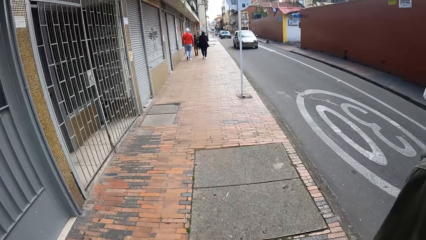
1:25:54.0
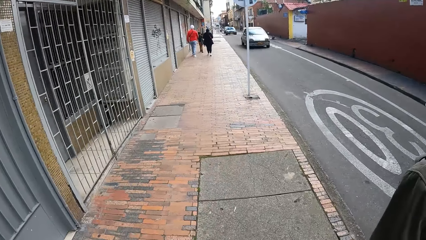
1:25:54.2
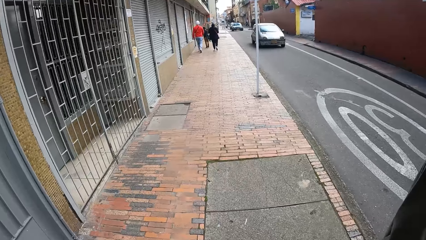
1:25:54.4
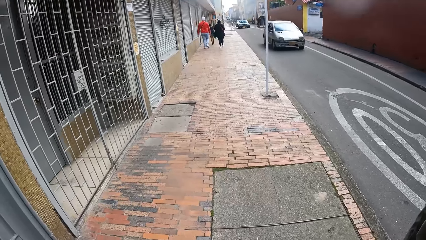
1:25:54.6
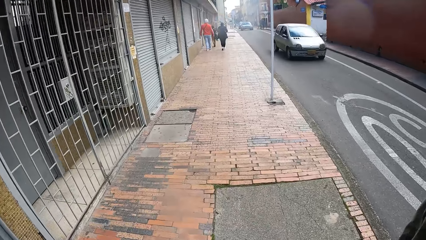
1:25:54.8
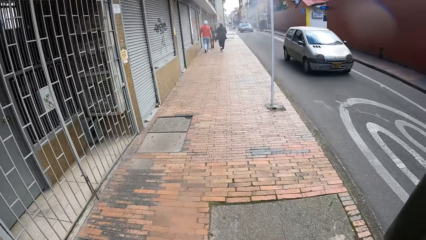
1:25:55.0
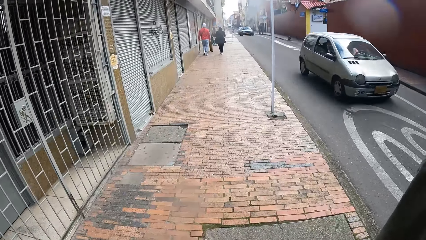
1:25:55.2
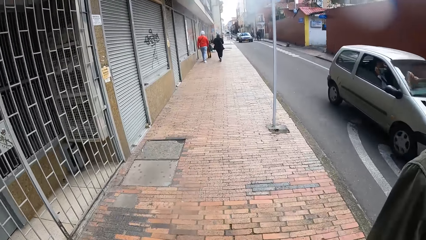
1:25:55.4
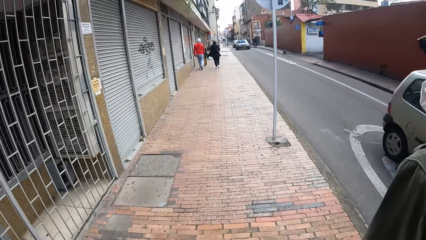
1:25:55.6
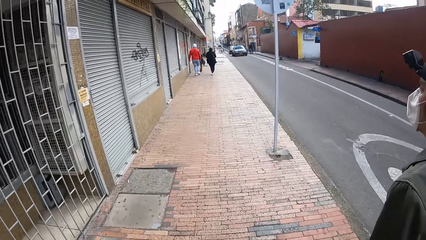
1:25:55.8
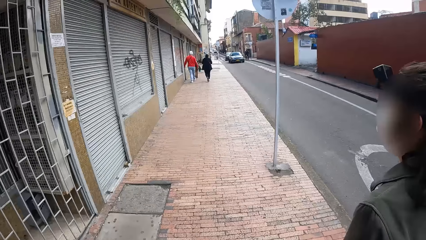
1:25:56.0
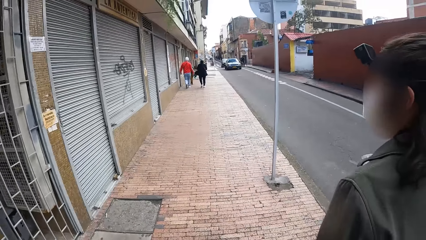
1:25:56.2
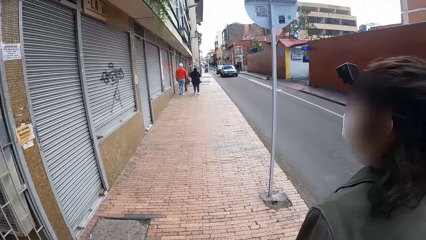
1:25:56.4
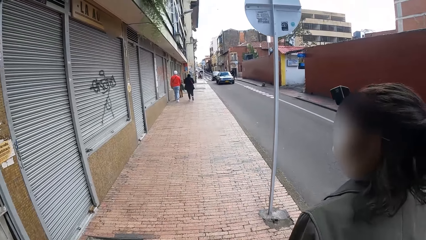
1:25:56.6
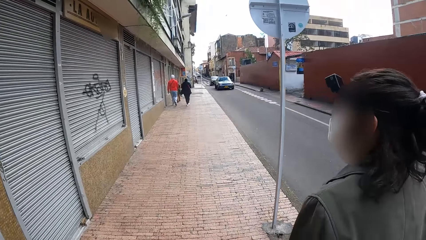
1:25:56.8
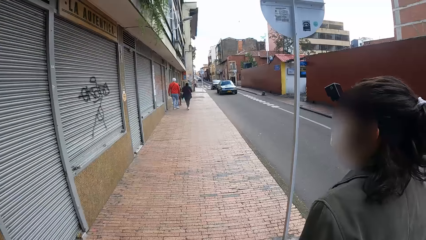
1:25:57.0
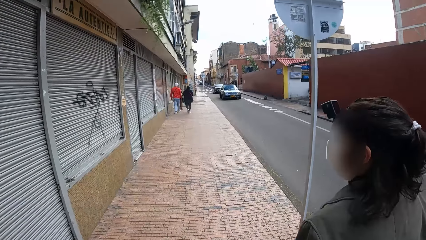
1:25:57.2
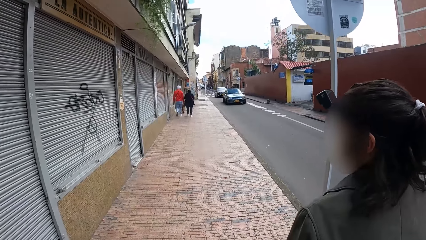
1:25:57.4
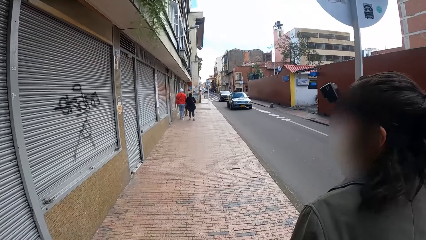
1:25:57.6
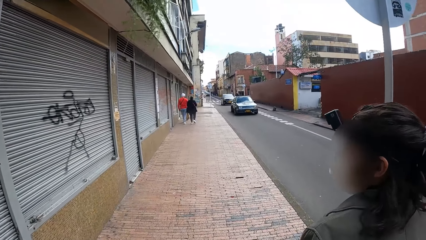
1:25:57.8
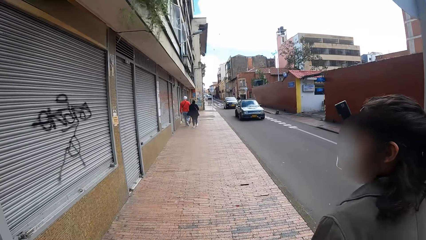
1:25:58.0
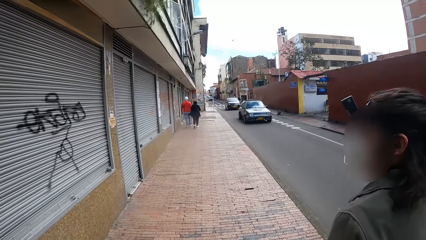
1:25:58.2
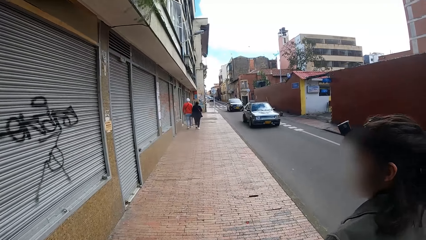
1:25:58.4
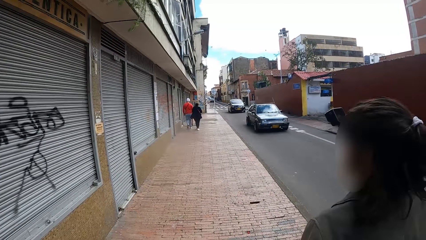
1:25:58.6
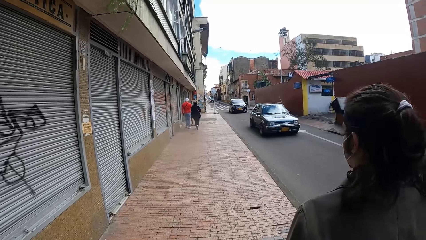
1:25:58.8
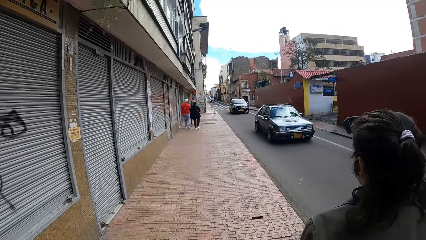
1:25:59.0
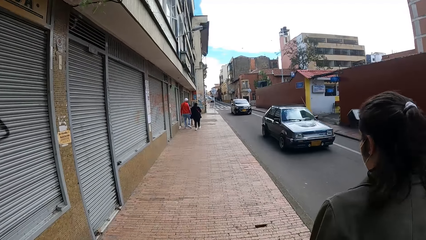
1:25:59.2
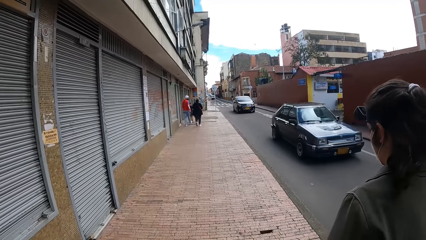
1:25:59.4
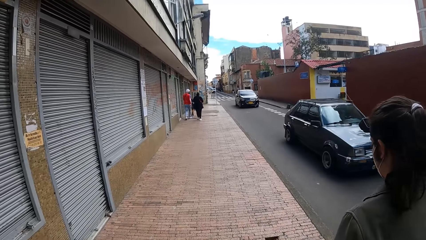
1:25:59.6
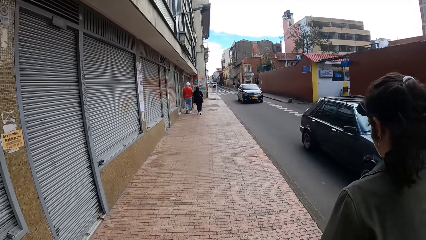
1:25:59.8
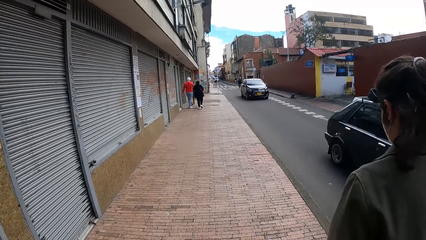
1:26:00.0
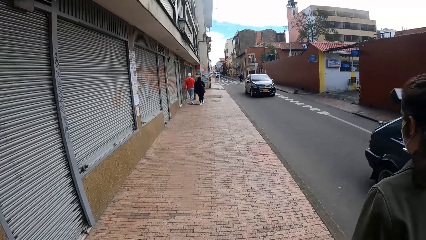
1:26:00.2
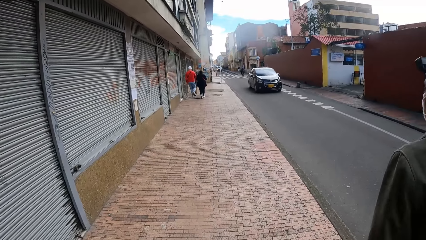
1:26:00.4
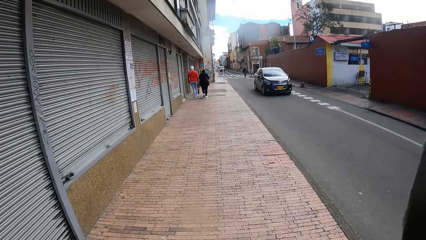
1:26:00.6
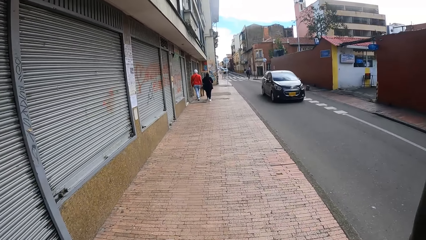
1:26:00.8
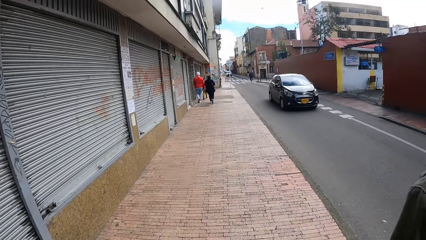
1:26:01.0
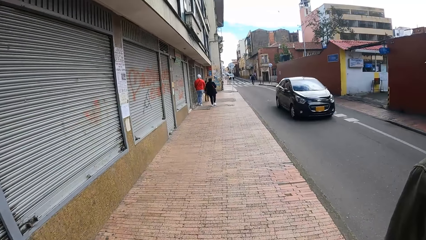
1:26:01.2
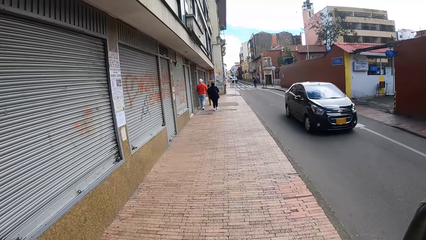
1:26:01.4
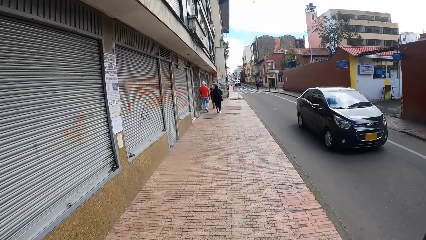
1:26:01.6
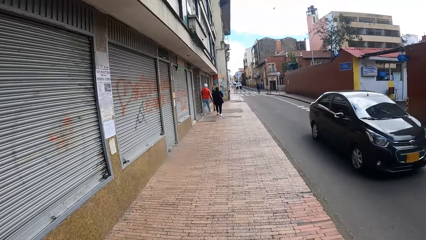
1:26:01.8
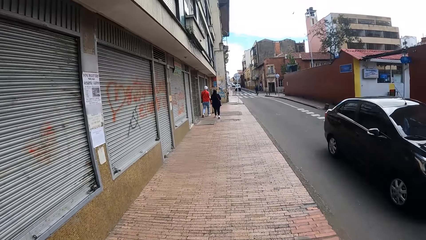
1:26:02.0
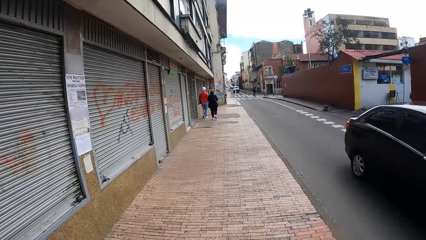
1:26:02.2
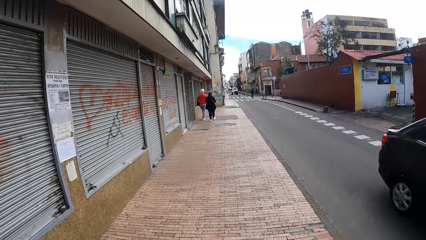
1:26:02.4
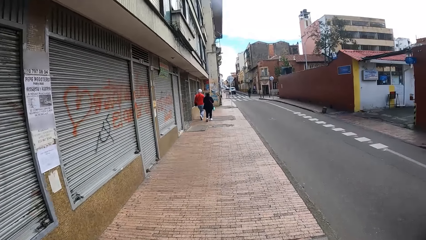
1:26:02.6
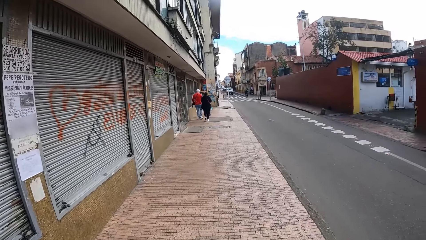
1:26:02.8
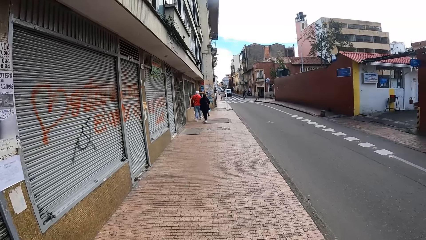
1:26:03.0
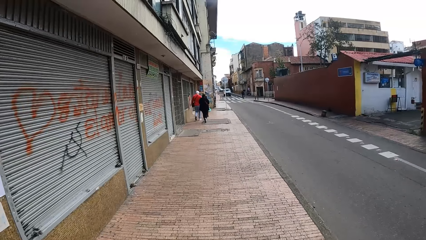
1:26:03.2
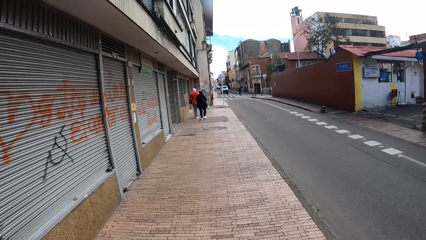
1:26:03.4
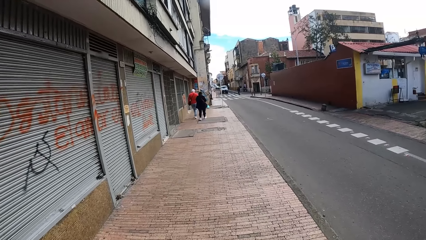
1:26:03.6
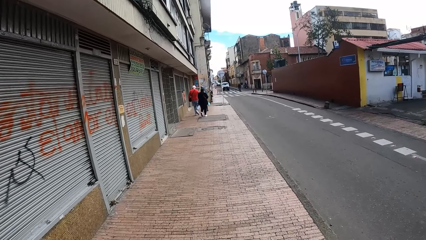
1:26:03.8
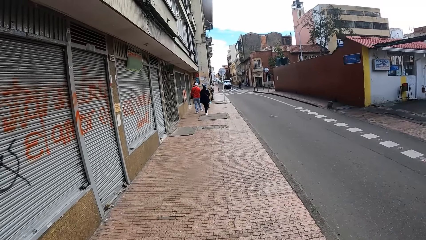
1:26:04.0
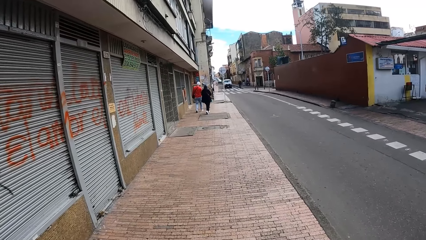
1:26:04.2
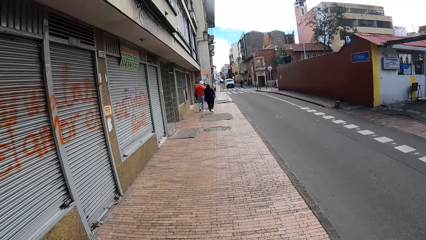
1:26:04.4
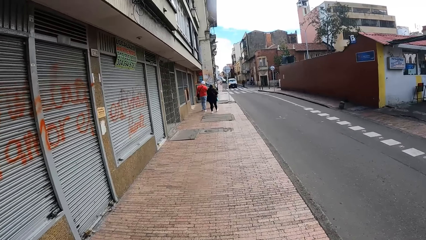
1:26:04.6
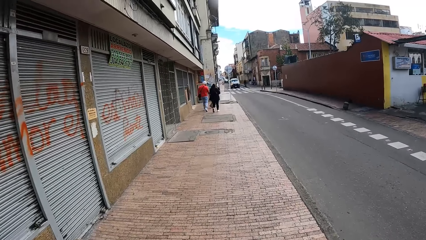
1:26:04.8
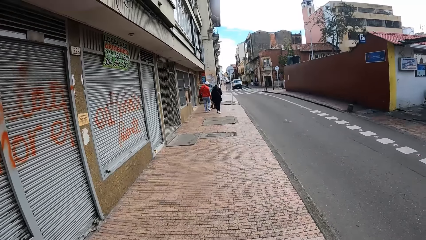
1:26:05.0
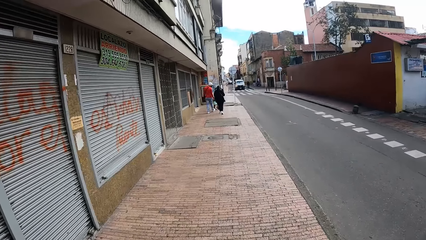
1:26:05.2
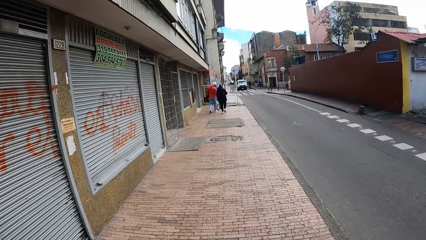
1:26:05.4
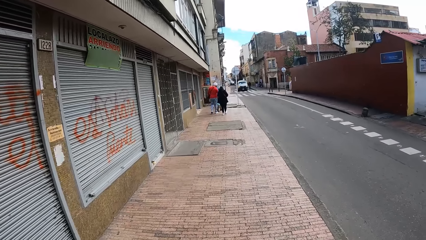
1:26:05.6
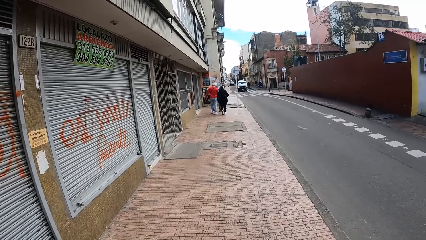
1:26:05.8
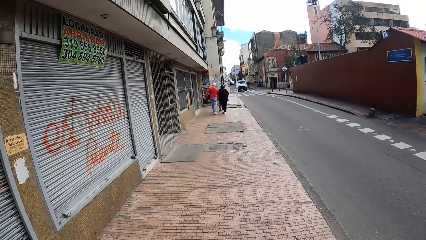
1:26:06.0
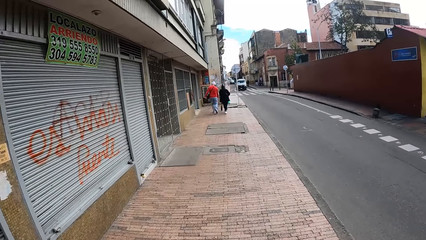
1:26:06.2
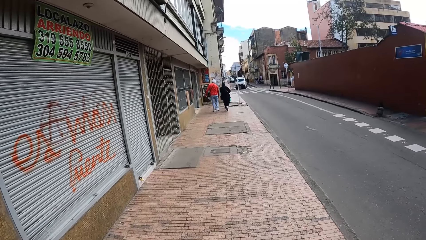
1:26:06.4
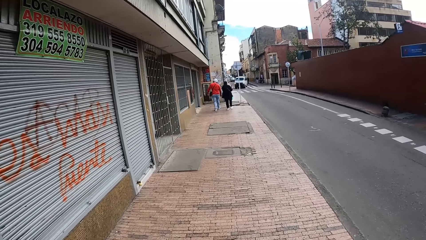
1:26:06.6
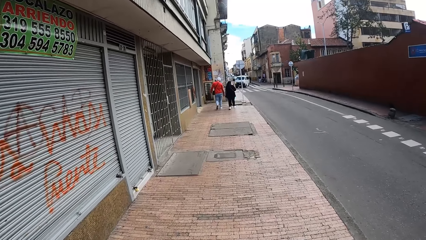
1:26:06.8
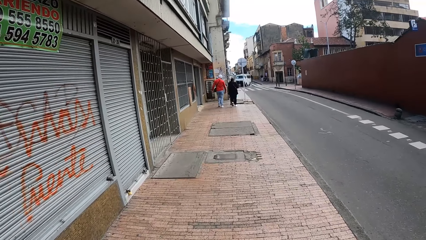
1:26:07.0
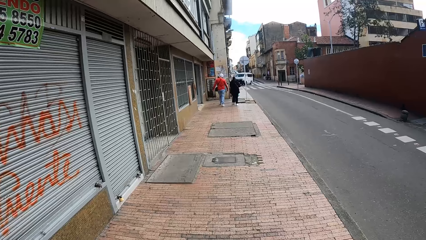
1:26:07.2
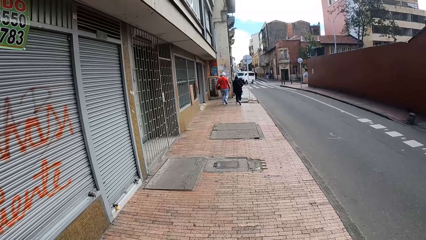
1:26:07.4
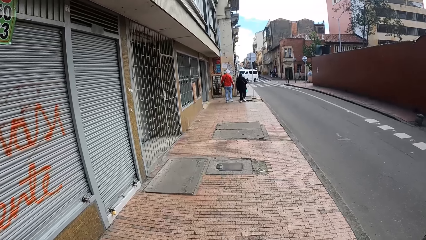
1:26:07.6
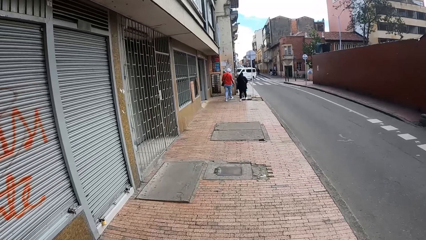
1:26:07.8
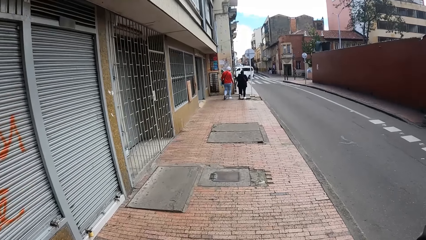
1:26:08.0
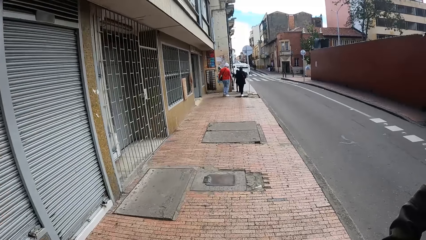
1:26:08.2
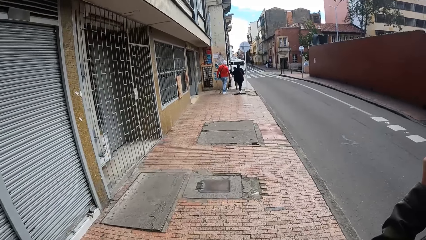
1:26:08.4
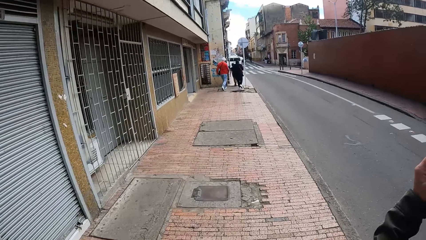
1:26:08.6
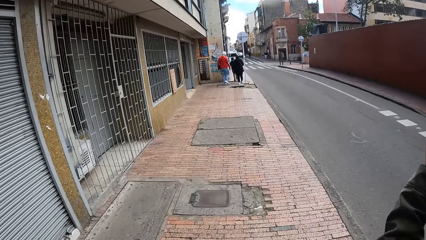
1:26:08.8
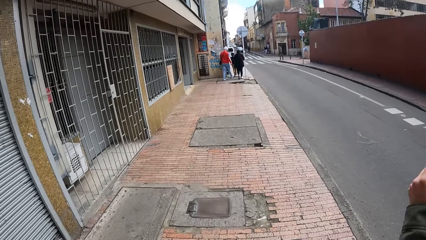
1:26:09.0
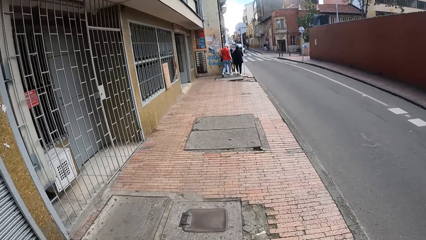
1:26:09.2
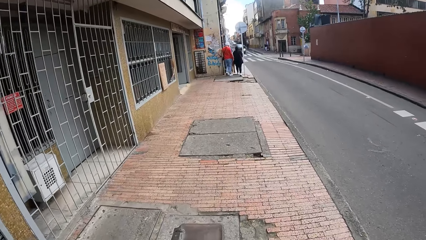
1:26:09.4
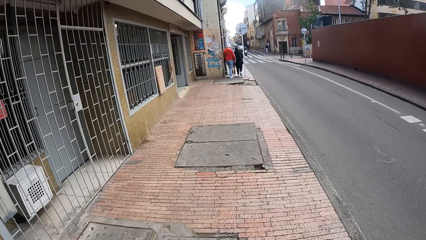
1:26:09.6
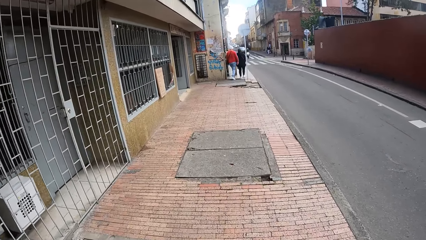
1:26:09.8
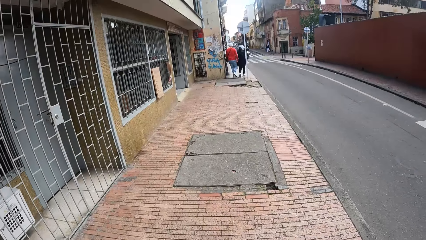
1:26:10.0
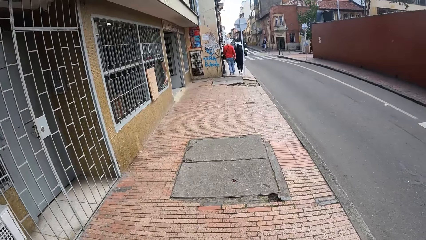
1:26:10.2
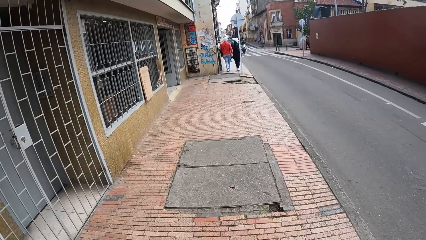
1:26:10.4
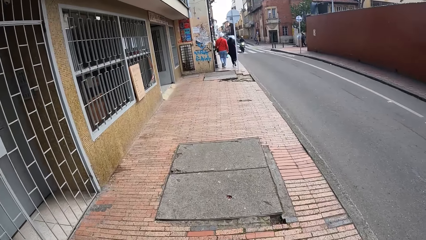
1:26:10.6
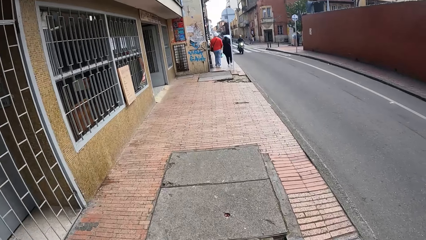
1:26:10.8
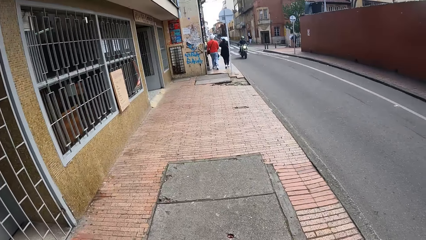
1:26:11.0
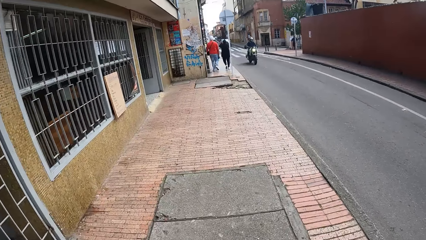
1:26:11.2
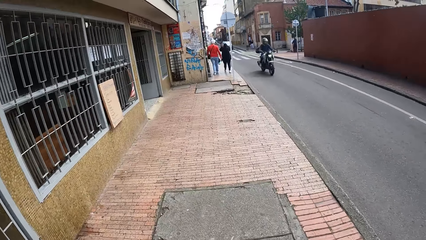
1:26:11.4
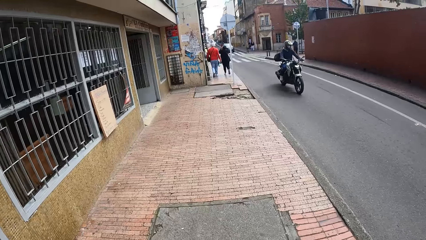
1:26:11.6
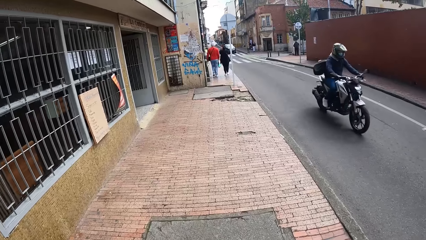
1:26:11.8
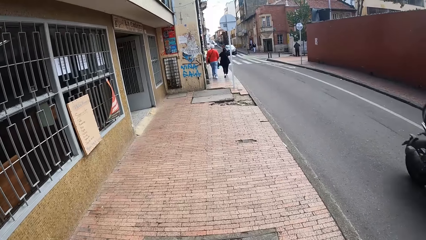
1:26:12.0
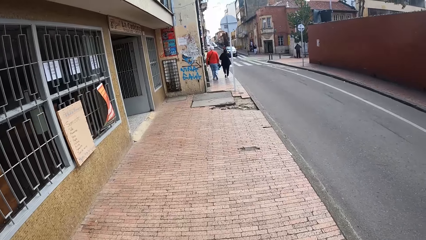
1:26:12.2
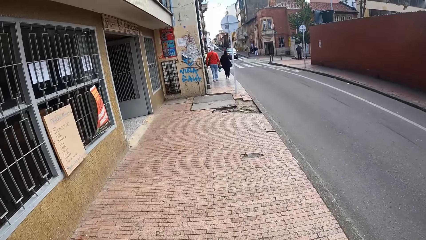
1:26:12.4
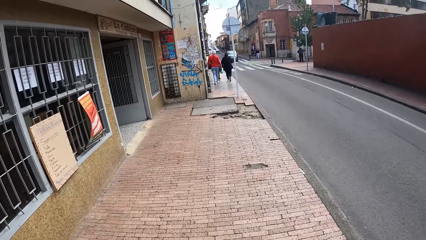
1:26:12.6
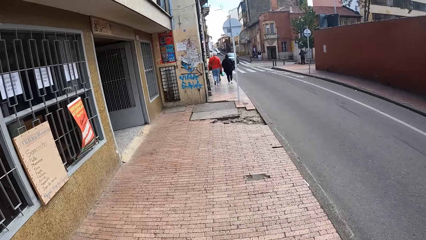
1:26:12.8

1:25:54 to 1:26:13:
A man walks in front of the camera wearer on the pavement. The man touches his face with his left hand.
